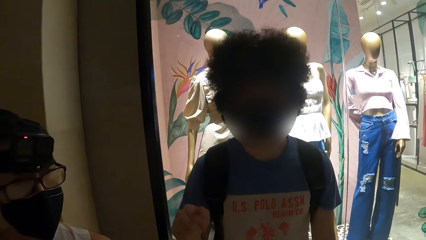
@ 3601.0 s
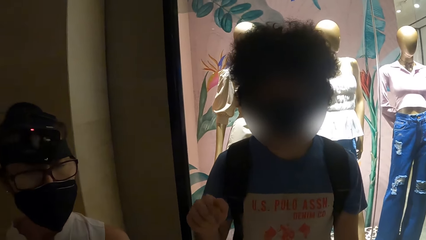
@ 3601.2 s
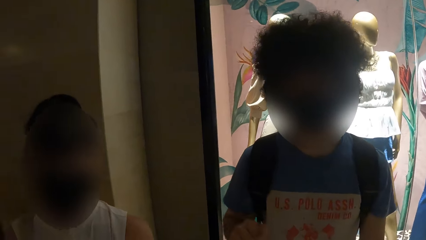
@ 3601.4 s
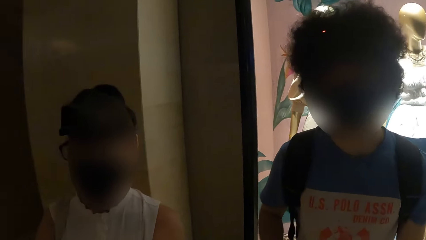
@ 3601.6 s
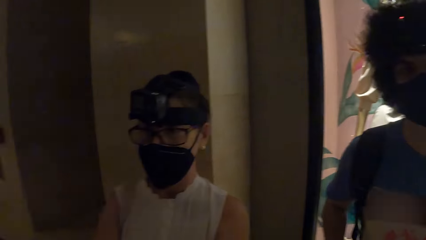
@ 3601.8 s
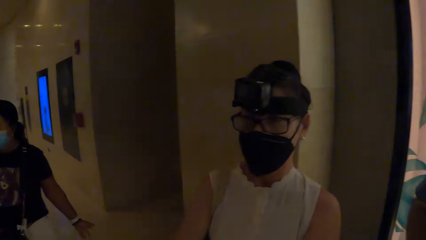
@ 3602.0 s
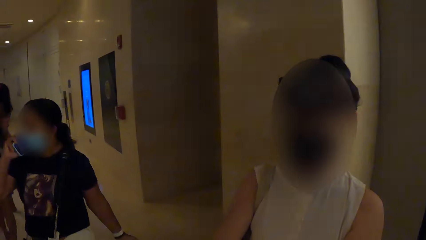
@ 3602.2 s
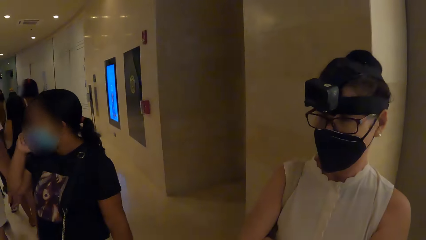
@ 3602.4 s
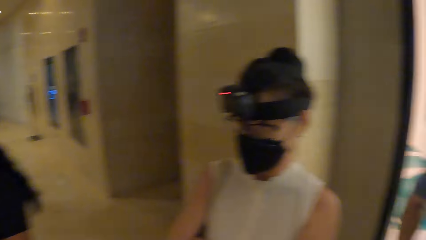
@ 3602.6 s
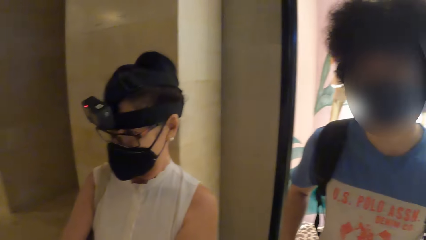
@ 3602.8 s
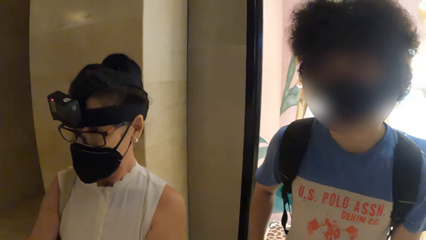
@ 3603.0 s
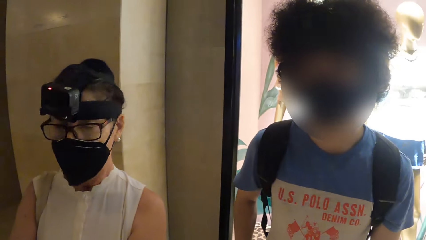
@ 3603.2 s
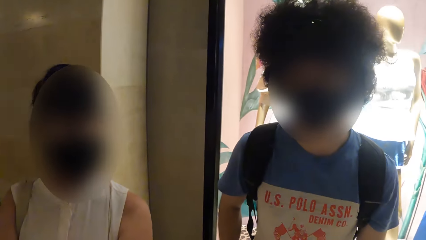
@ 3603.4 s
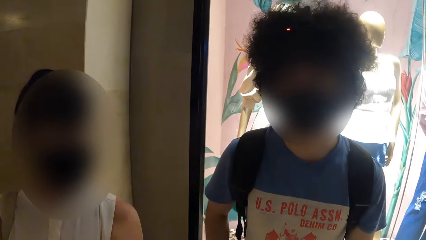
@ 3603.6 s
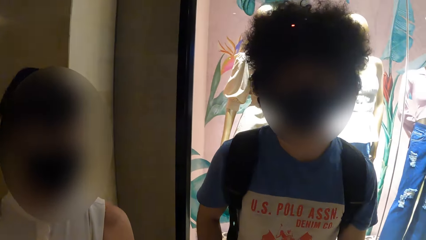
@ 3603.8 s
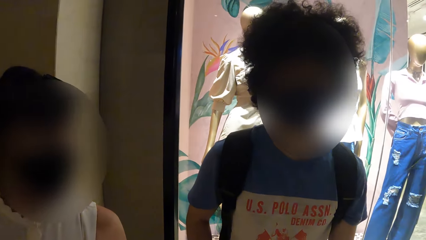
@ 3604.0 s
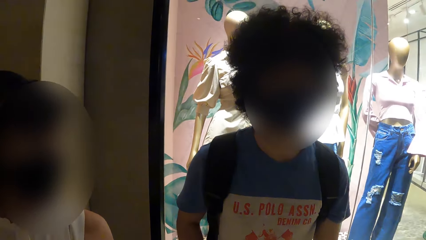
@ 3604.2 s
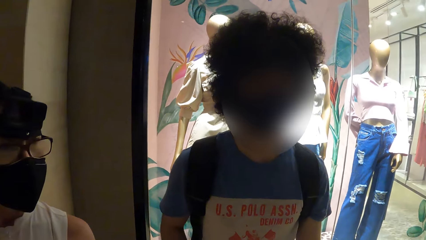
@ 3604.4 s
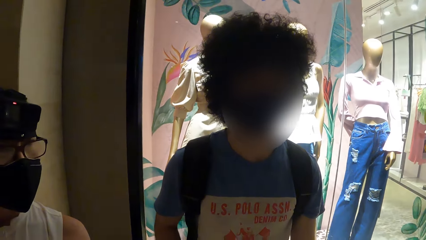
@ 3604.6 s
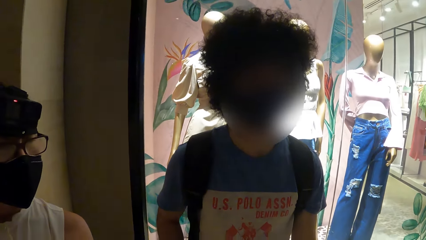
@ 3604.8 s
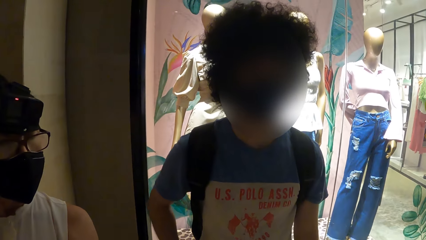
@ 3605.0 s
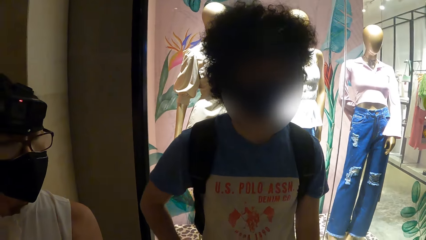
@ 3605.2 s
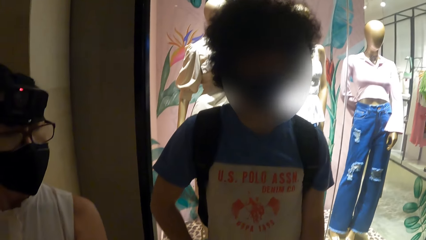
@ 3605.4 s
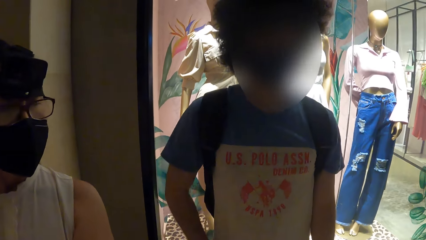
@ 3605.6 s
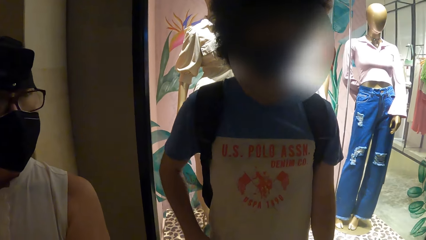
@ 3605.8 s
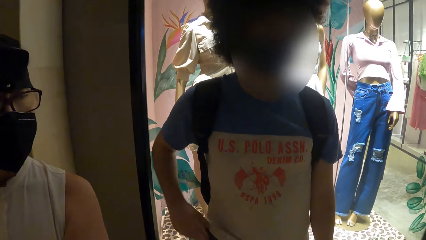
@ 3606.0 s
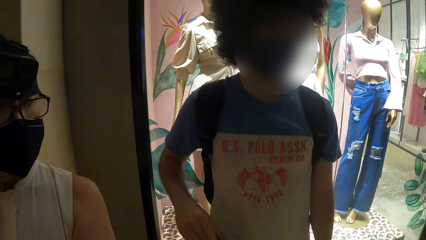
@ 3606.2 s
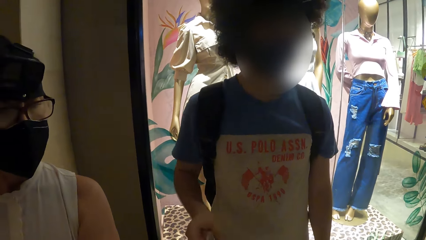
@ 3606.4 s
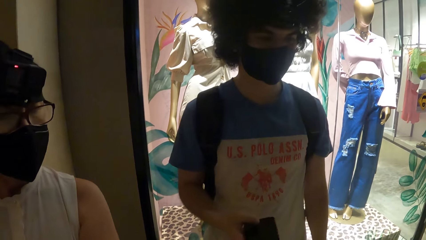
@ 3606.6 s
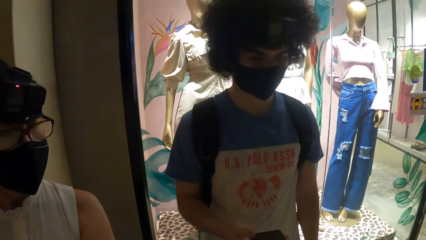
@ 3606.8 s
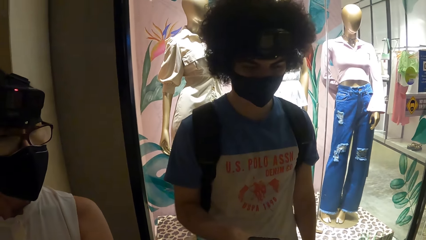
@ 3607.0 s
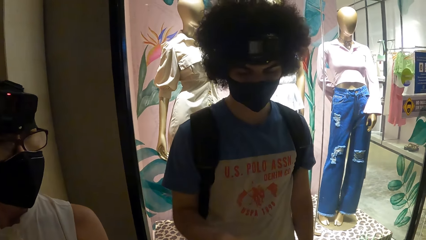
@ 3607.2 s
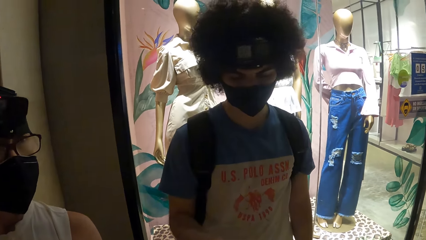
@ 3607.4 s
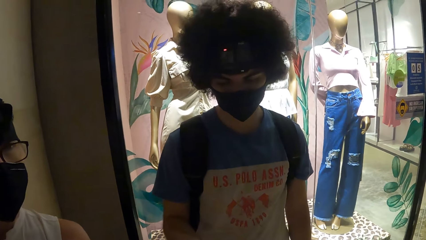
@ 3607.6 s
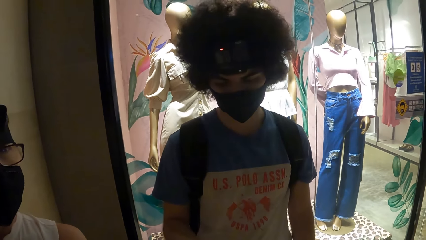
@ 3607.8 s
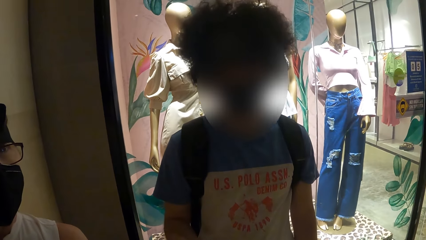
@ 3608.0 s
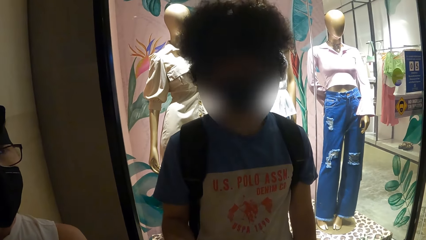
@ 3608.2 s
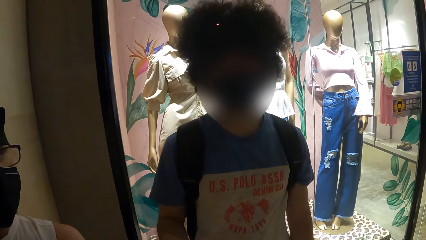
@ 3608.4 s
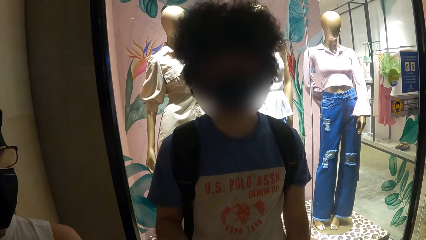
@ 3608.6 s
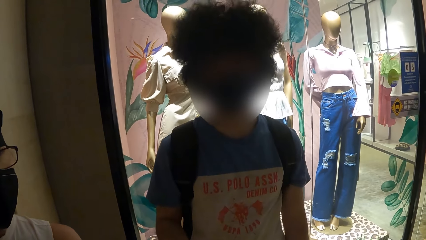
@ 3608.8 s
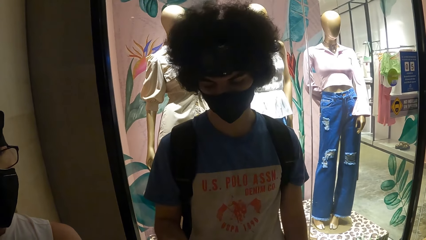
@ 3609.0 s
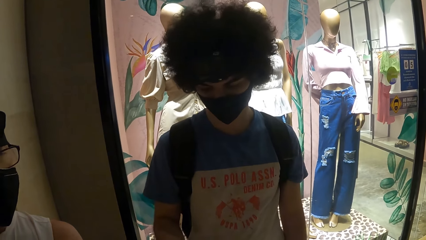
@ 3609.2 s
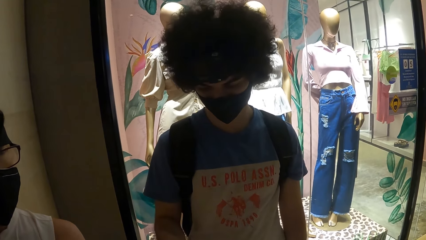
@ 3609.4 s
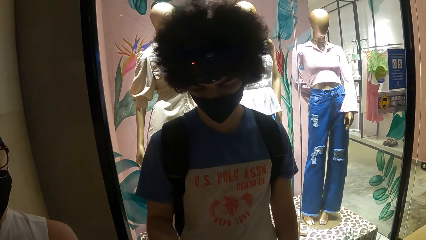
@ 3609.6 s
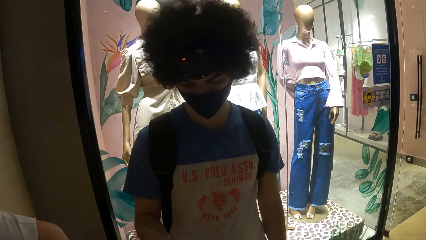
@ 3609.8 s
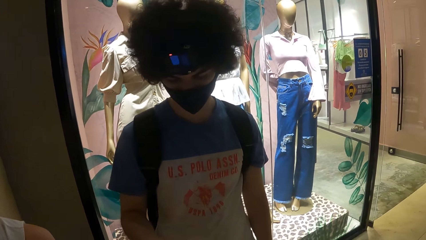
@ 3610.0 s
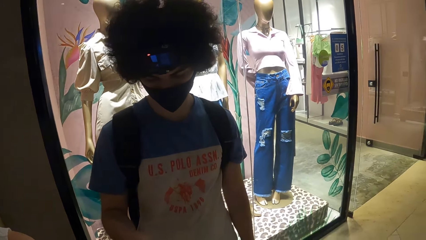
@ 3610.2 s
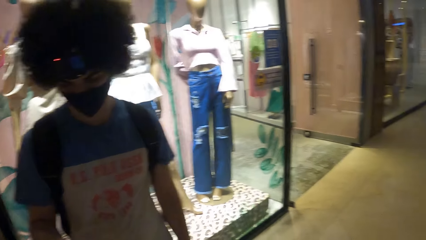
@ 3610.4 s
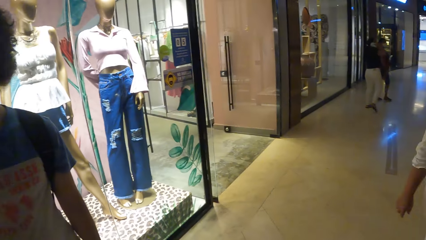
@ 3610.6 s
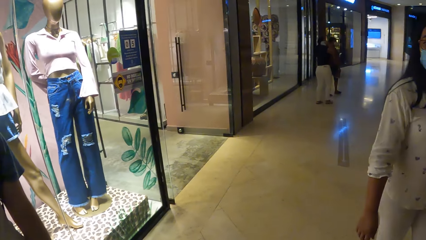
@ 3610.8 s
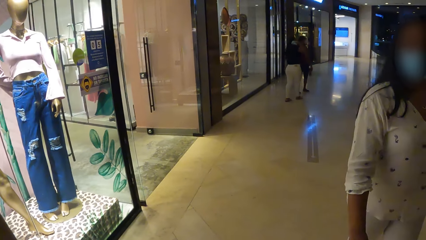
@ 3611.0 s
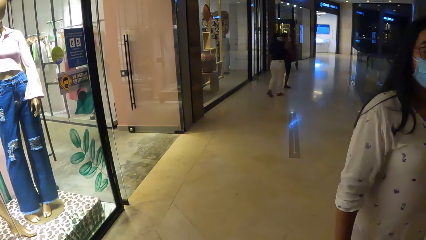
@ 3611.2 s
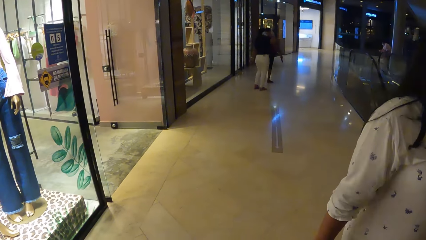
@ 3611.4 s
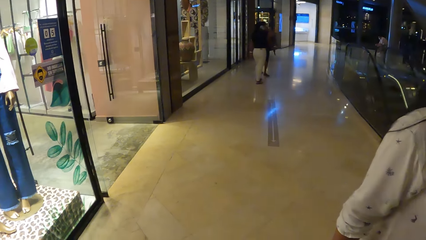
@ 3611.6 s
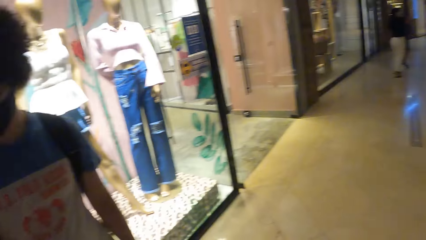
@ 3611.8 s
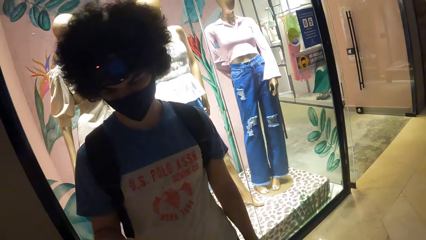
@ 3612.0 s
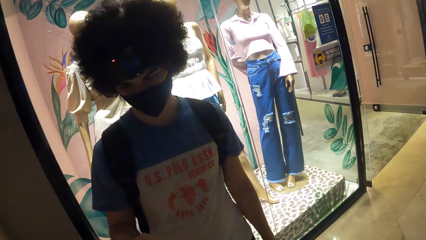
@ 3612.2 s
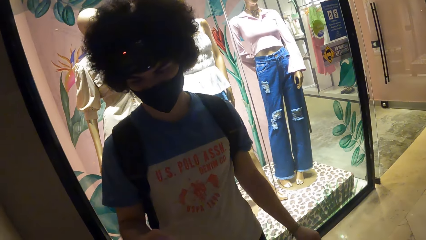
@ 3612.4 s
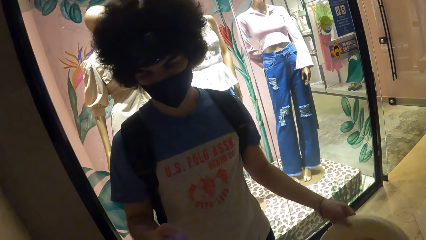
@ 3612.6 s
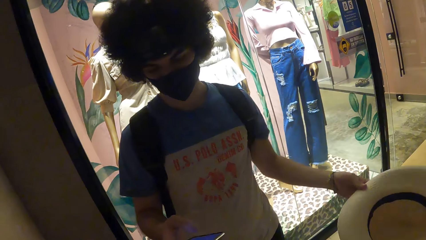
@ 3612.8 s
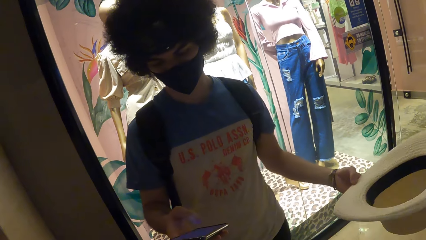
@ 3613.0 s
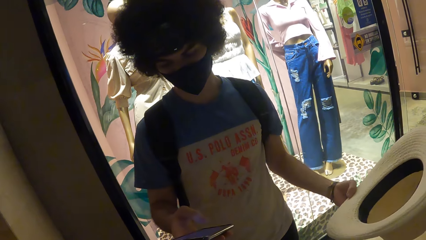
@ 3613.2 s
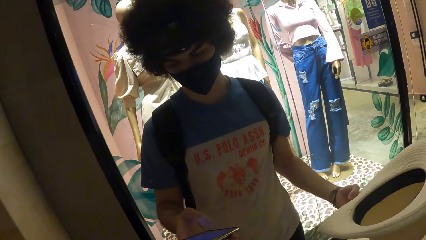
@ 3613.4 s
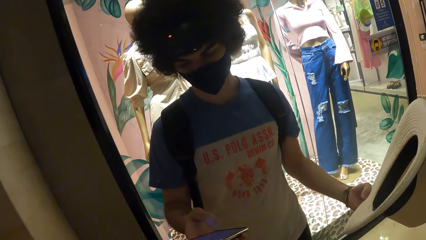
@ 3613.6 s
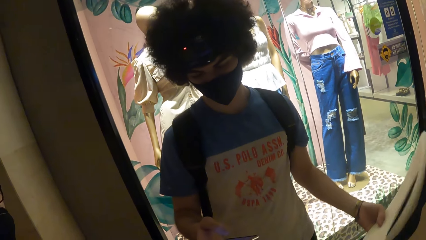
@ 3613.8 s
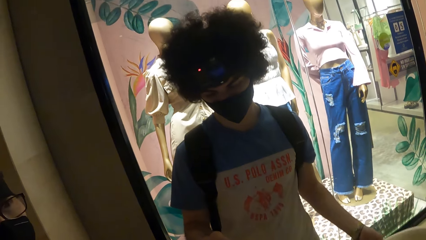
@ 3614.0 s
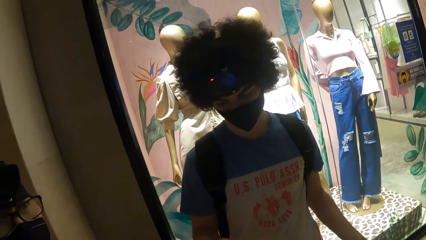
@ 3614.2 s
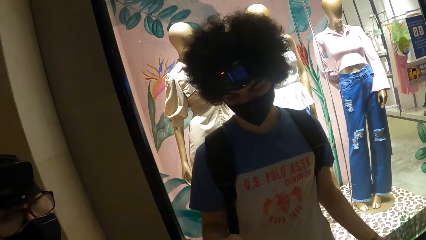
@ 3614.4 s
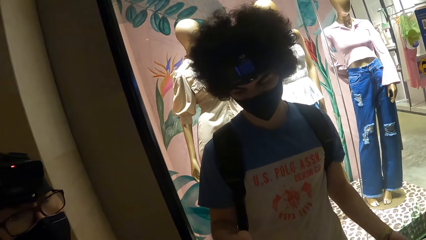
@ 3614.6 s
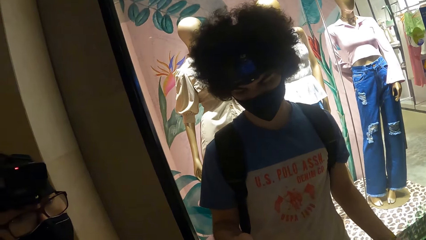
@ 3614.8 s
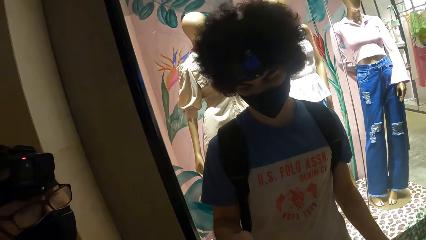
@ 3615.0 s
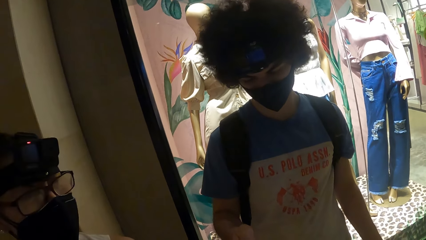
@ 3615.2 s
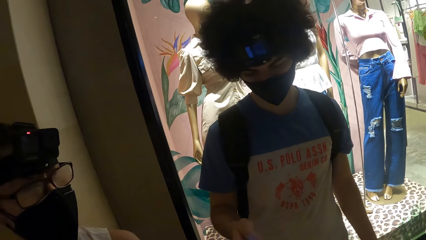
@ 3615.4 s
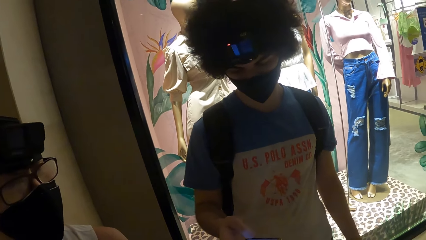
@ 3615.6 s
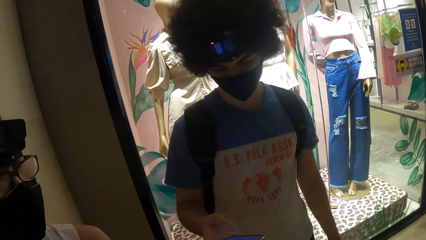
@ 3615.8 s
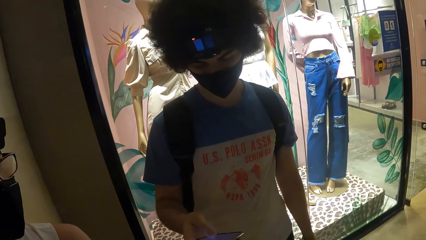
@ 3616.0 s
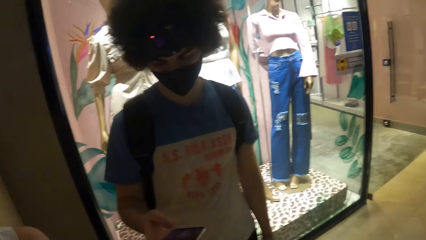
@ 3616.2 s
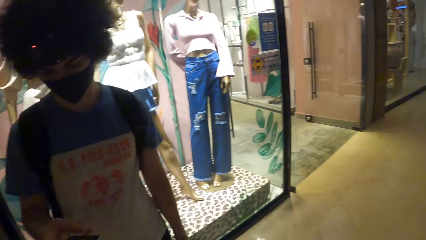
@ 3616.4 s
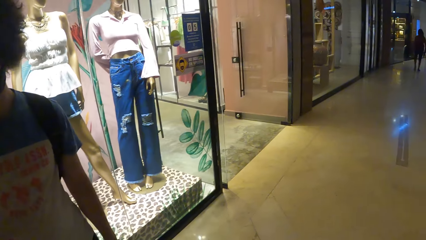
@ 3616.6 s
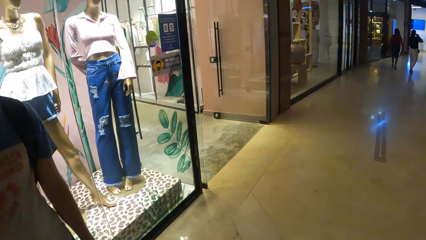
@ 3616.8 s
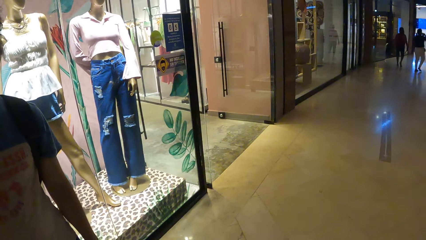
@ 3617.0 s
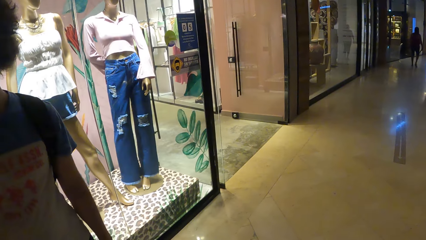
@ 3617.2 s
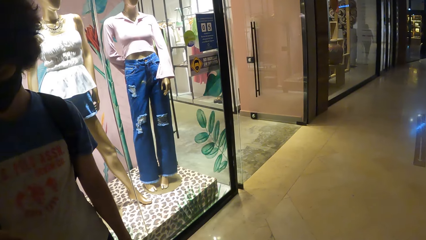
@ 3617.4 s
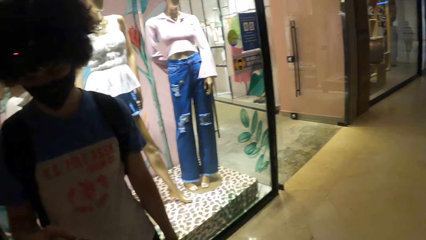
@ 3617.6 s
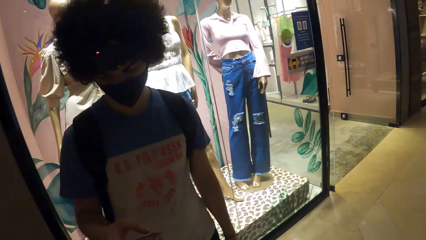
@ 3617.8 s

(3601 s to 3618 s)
The camera wearer looks around. They interact with a person. They interact with a man. They remove the phone from the pocket. The man types on the phone. The camera wearer looks around the mall. They look at the man. They interact with the man. They look around the mall.
